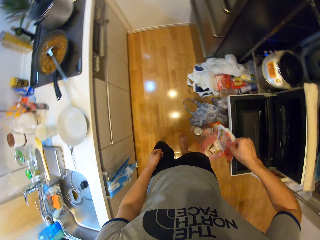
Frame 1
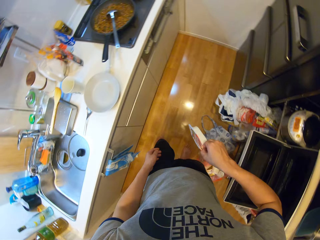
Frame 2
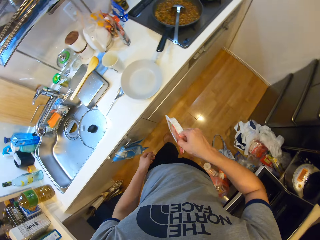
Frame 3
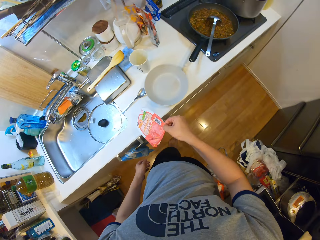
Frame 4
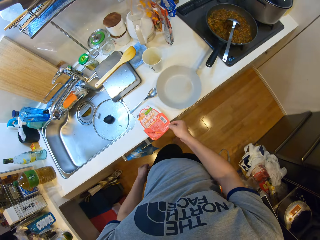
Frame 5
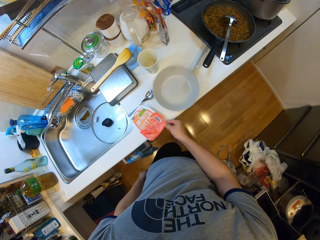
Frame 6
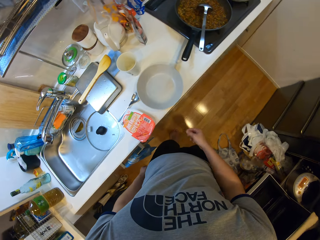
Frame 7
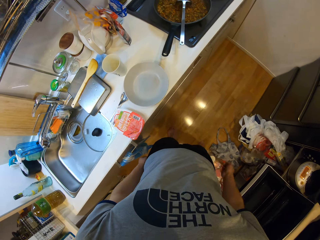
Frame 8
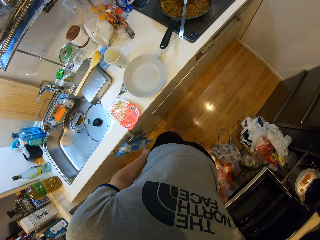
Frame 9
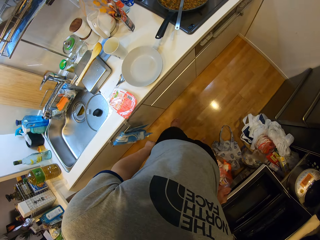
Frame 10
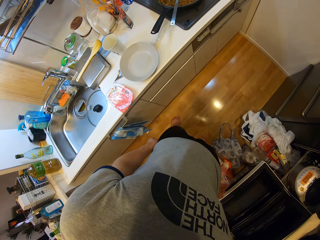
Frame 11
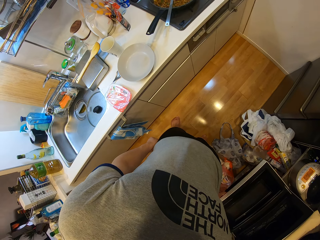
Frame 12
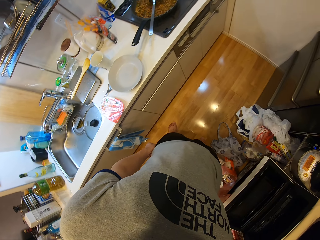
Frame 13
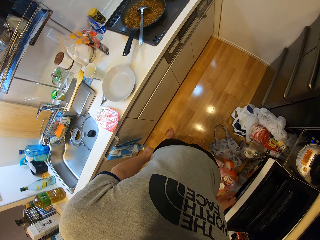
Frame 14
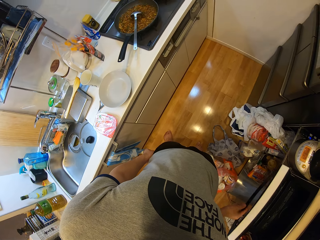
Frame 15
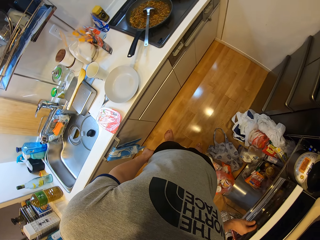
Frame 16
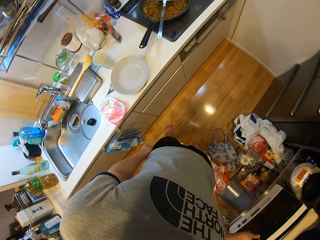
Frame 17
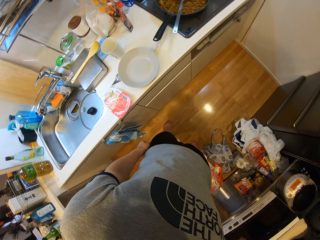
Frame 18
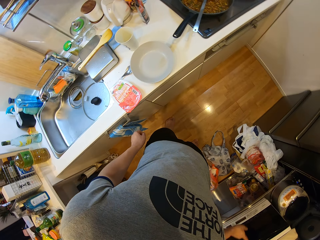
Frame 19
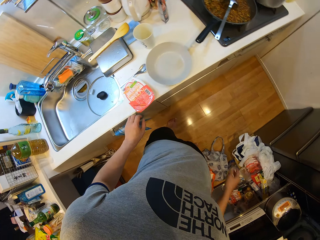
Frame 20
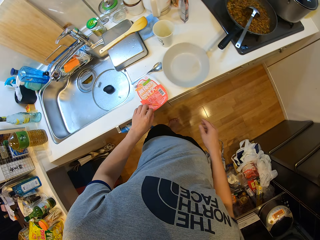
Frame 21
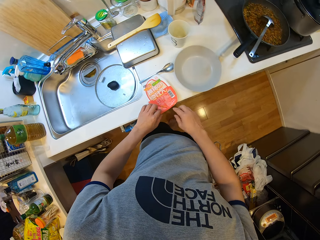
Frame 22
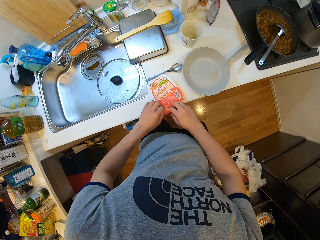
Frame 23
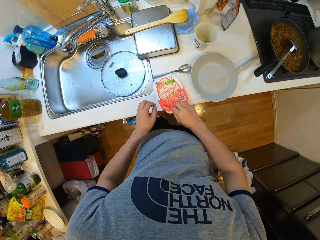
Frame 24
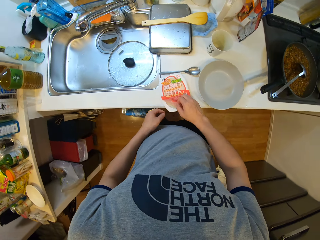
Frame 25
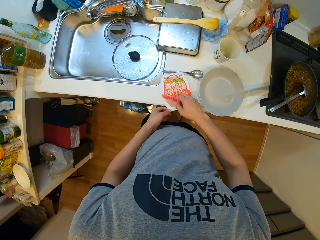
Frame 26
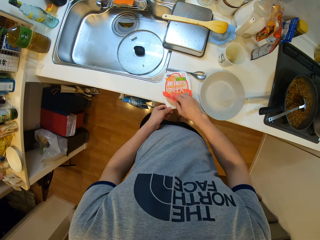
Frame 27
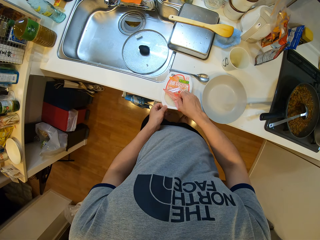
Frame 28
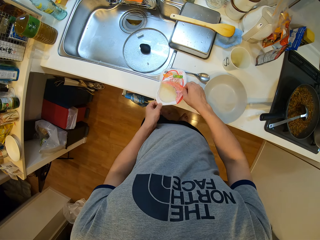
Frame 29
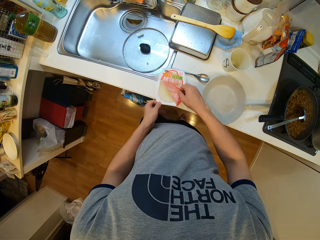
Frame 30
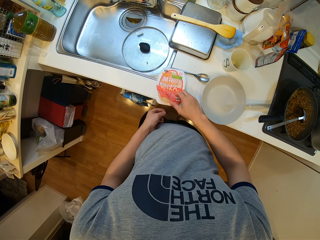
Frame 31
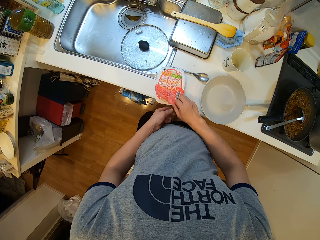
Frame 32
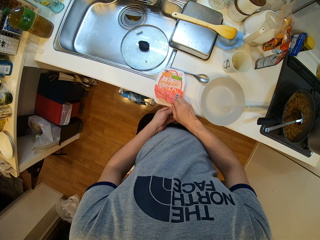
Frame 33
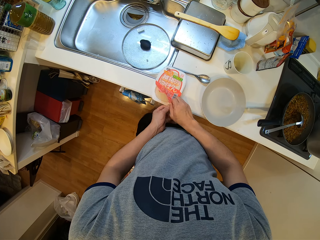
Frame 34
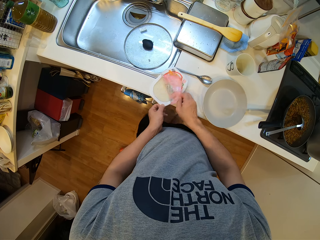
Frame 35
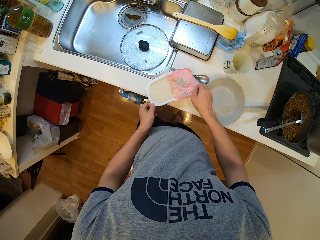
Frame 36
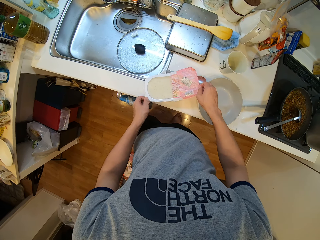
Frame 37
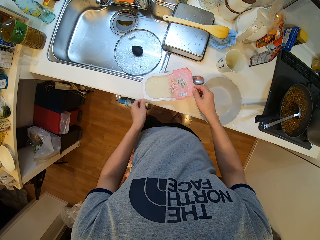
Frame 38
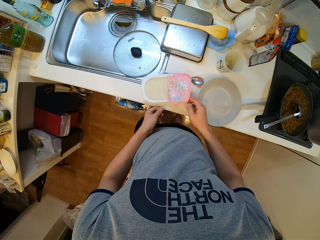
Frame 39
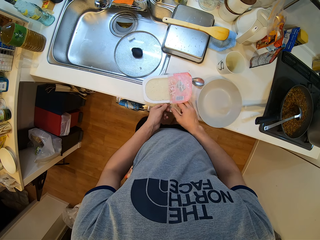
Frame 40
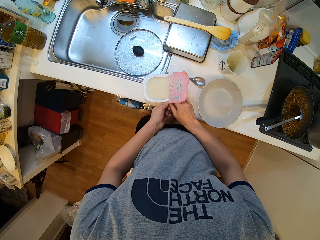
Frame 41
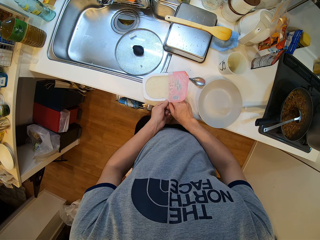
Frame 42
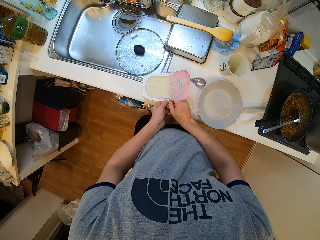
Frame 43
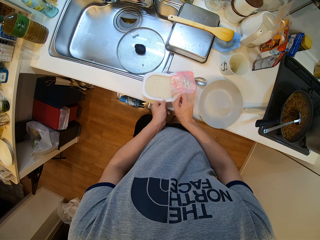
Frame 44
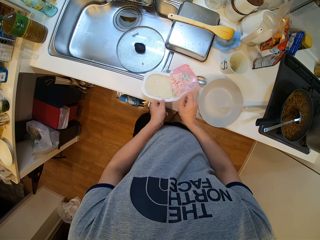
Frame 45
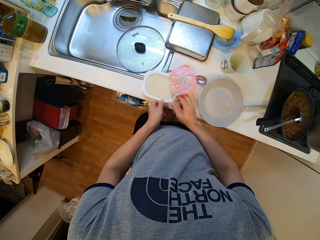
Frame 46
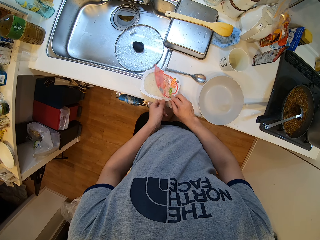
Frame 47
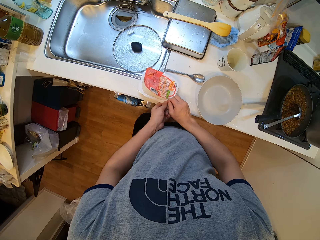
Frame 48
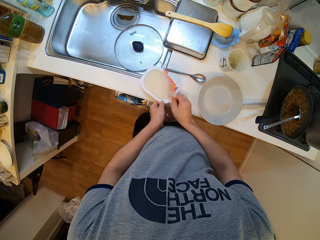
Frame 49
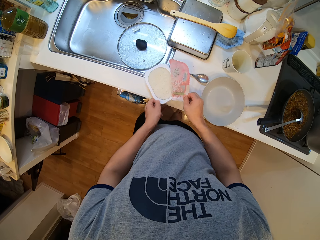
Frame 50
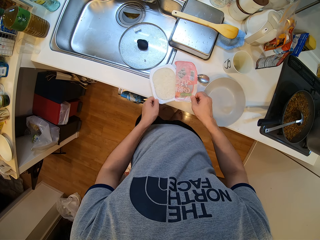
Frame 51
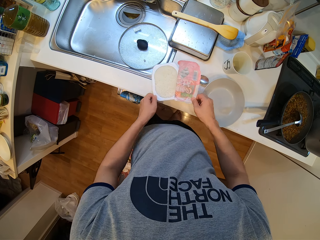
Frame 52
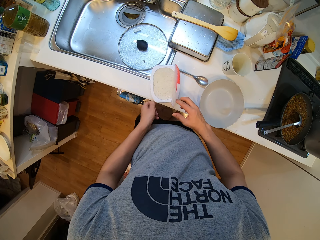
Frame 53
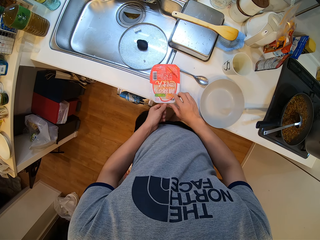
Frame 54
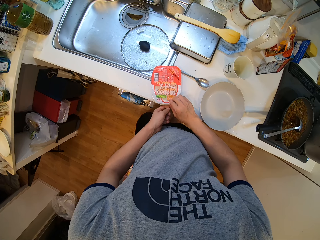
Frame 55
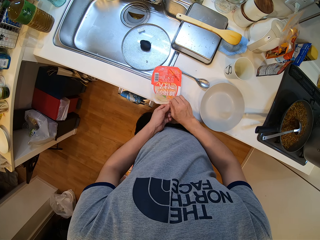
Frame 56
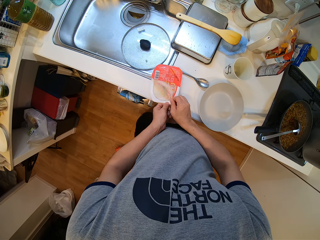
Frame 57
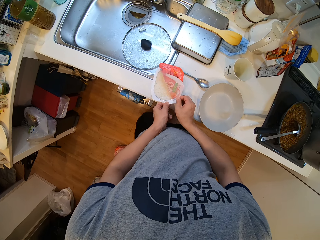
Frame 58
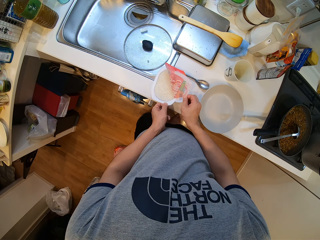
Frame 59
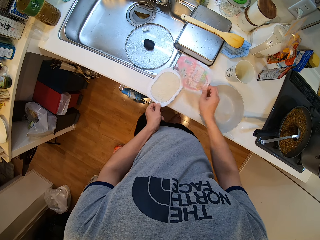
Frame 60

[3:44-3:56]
The camera wearer picks up the tin of something. She drops the container on the kitchen slab. She closes the oven with her right hand. She opens the container. She unwraps the tin. She unwraps the tin again.

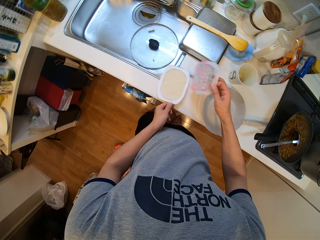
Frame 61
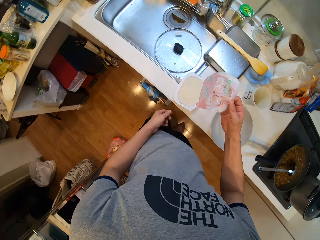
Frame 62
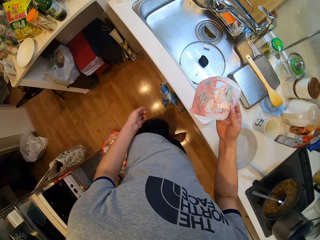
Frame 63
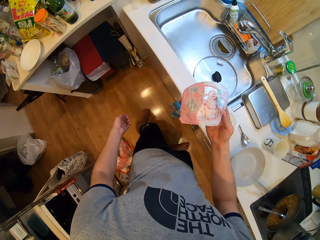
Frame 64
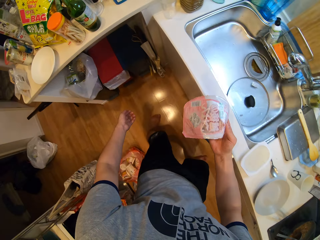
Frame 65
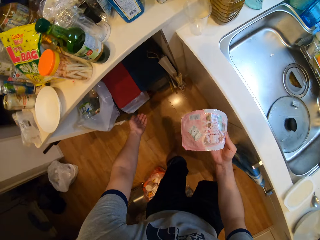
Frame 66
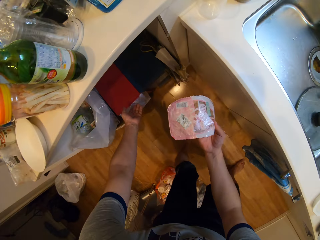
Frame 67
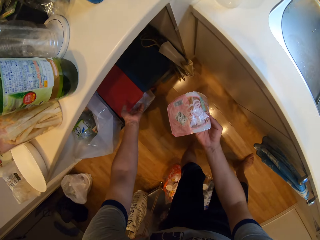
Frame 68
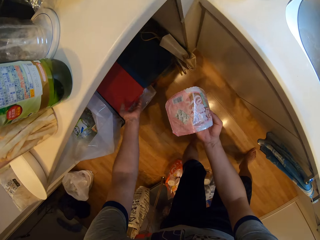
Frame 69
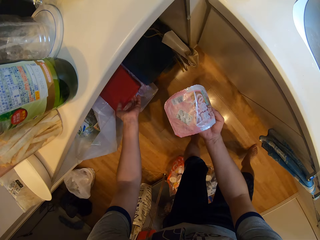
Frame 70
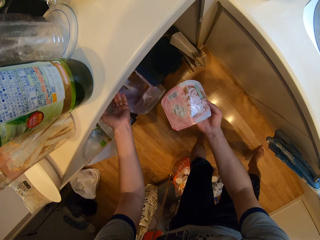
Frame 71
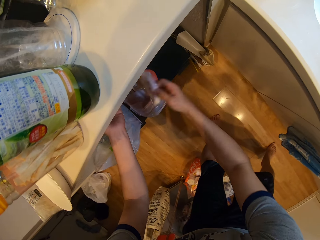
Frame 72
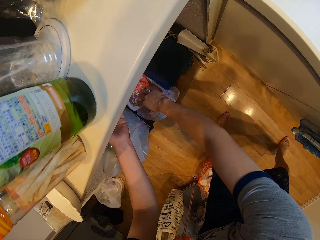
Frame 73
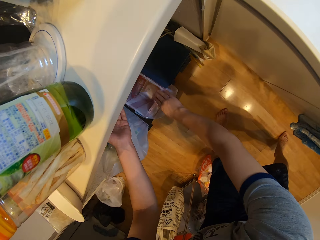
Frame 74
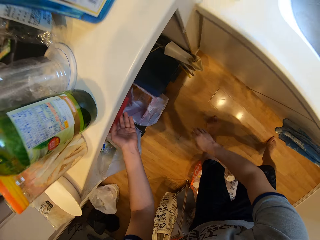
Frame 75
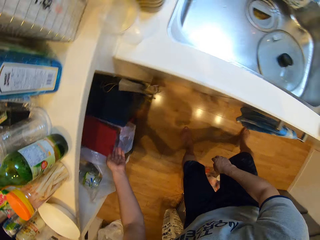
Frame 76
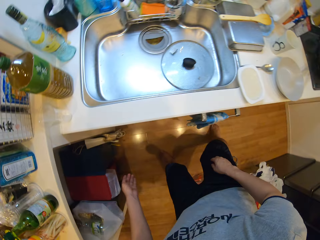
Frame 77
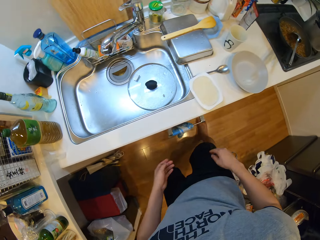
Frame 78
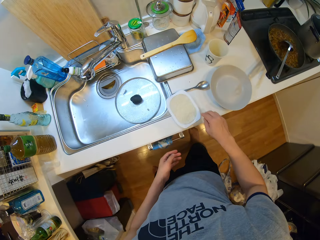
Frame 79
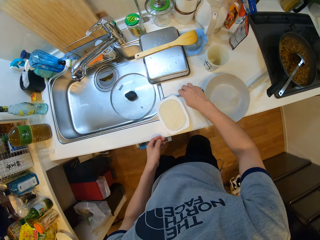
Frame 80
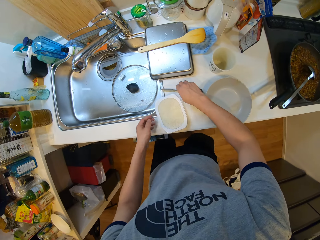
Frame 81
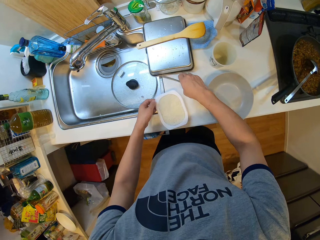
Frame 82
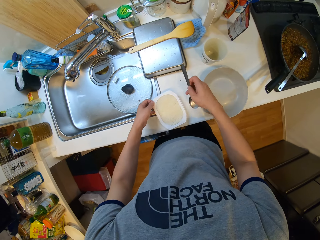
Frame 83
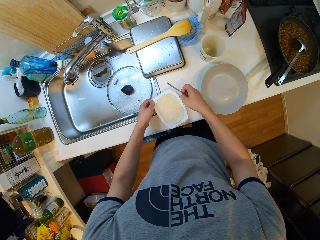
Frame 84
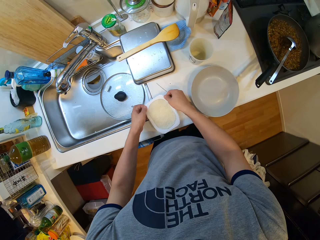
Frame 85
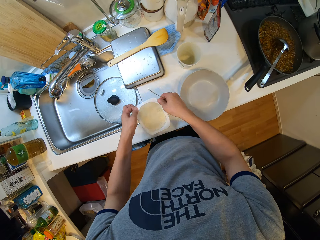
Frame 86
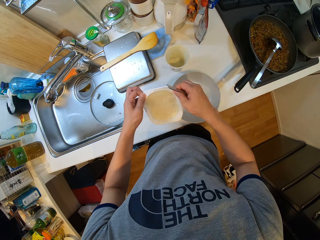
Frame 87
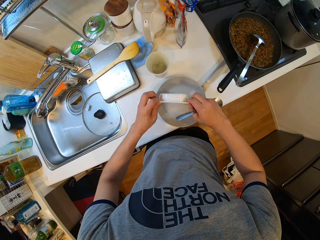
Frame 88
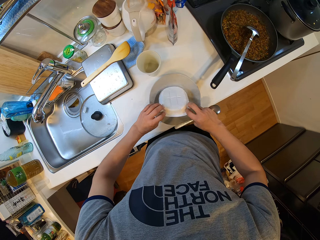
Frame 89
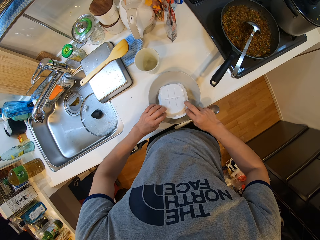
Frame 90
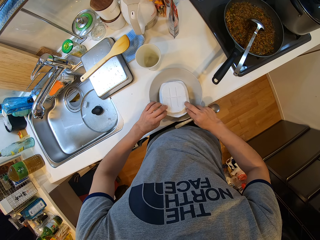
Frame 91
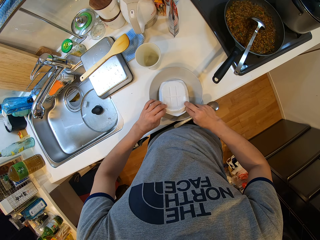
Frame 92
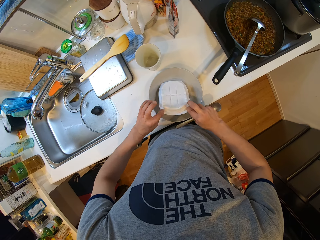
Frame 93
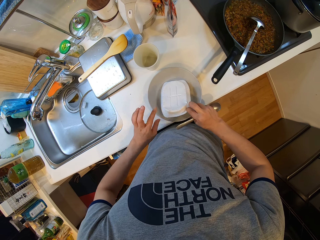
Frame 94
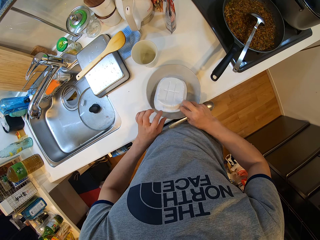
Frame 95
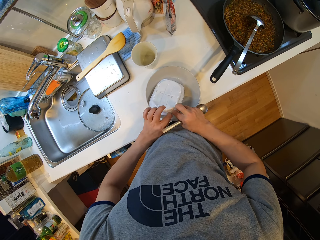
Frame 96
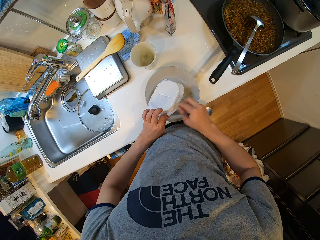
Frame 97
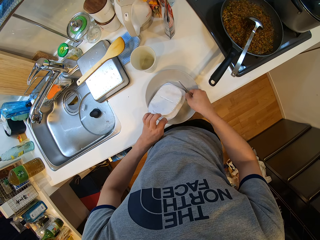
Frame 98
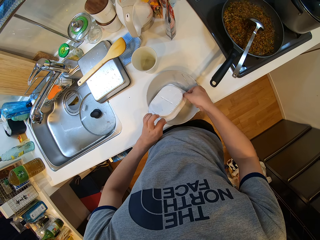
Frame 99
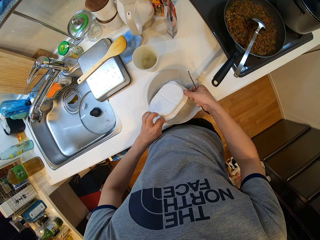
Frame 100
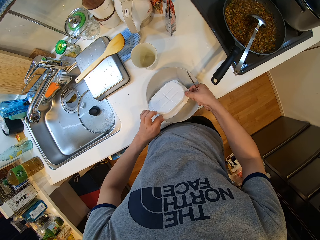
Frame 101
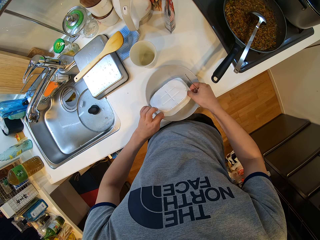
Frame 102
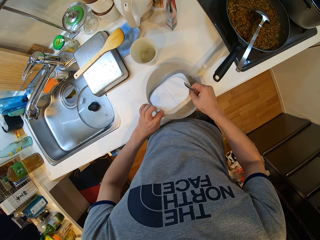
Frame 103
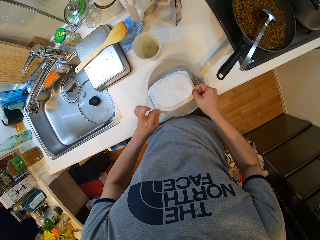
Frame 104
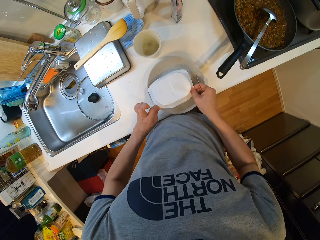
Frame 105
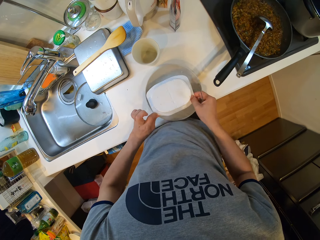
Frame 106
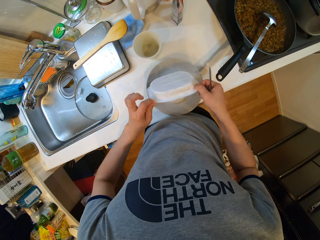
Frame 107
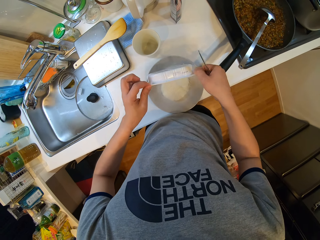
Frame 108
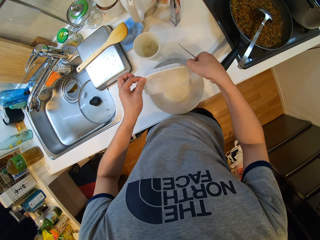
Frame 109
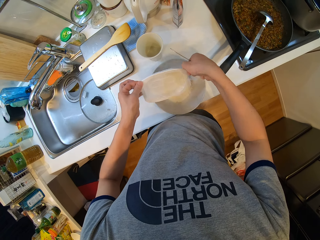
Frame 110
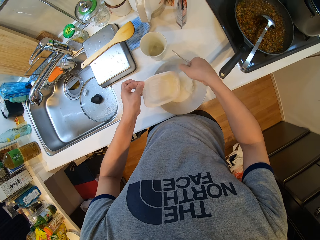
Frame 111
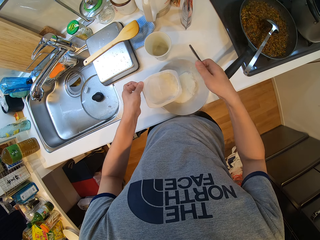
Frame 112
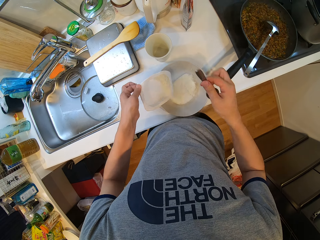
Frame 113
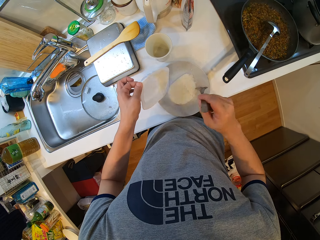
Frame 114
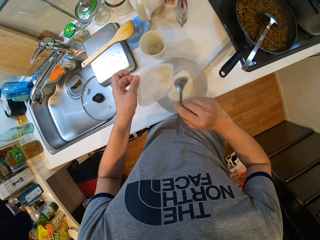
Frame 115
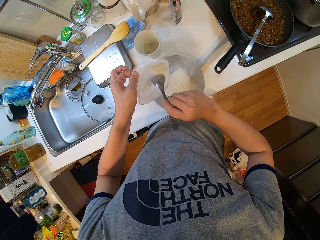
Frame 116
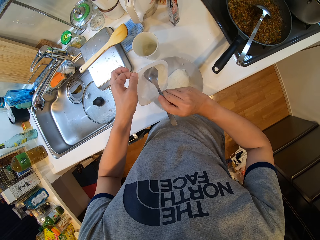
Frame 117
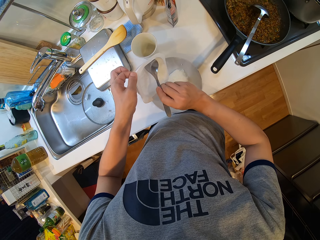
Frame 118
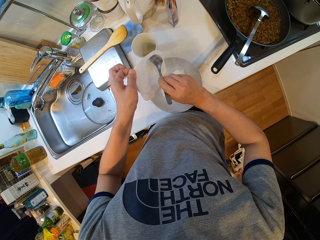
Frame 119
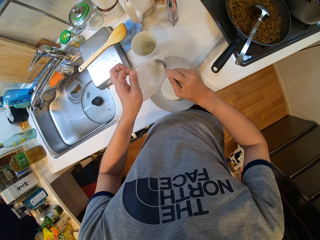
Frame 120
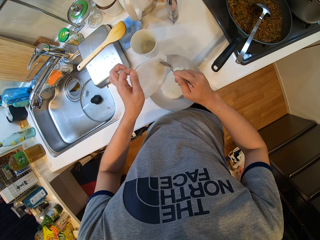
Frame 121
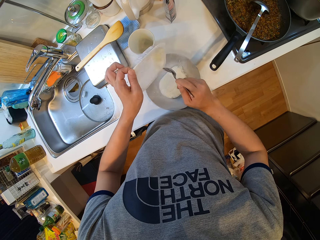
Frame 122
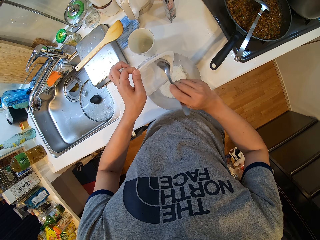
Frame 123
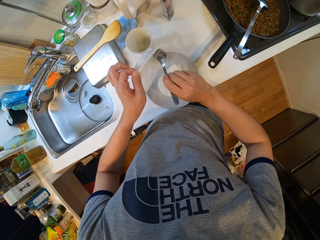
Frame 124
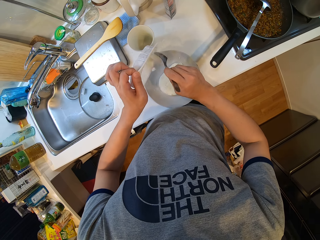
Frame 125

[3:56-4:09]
The camera wearer disposes the nylon lid in the dust bin. She picks a spoon from the kitchen slab with her right hand. She turns a prepared cereal in the container into a plate. She pours something in the plate. She scoops the container with the spoon. She removes something with the spoon.
